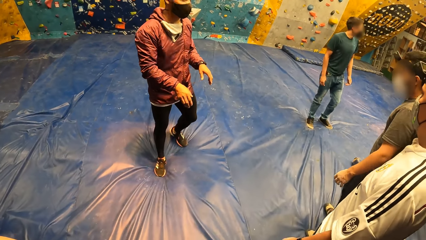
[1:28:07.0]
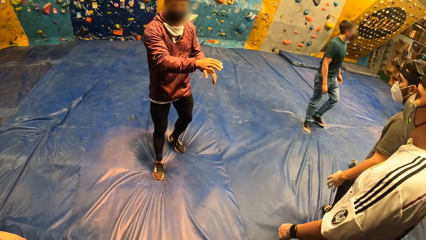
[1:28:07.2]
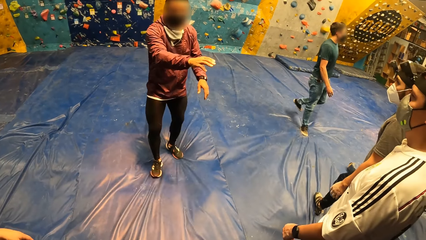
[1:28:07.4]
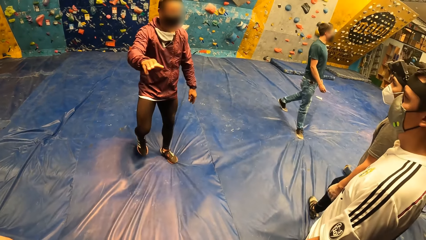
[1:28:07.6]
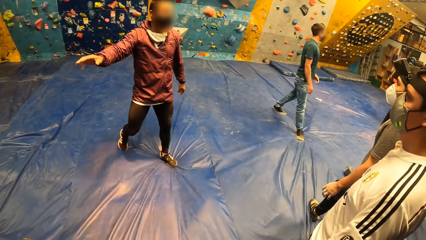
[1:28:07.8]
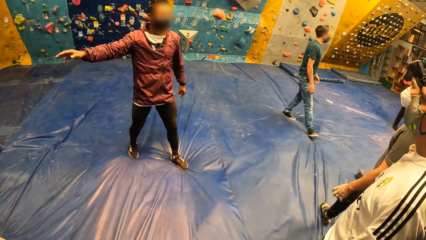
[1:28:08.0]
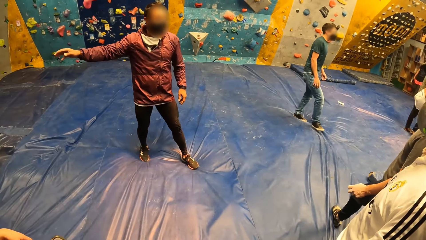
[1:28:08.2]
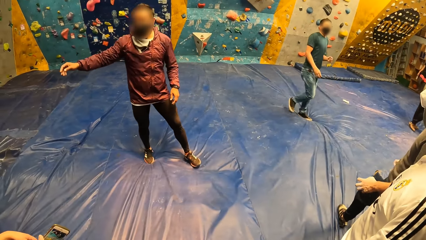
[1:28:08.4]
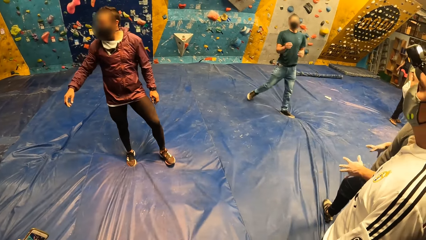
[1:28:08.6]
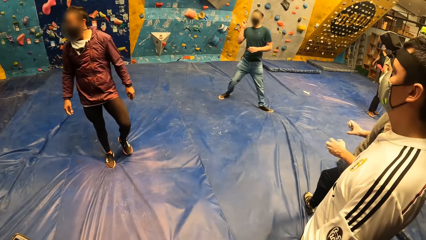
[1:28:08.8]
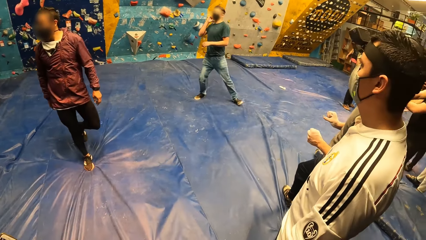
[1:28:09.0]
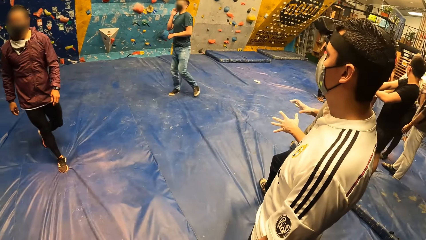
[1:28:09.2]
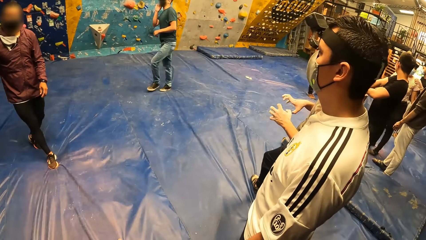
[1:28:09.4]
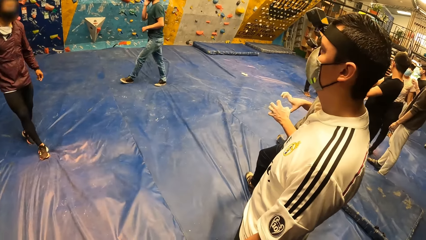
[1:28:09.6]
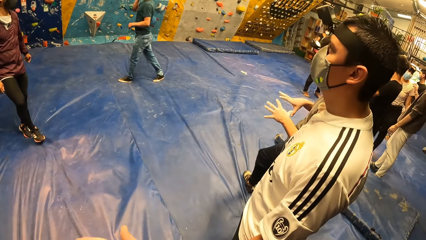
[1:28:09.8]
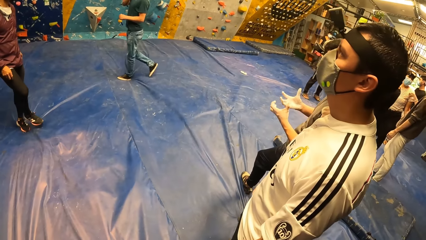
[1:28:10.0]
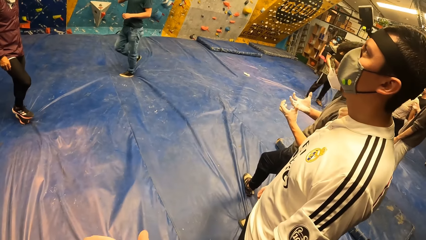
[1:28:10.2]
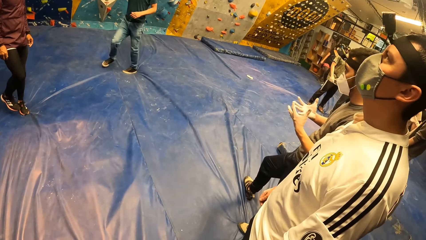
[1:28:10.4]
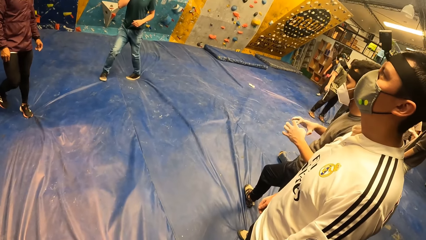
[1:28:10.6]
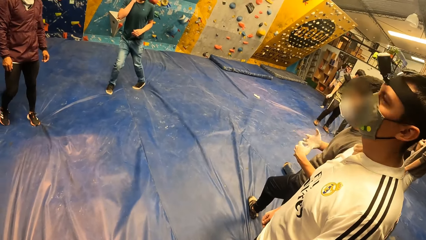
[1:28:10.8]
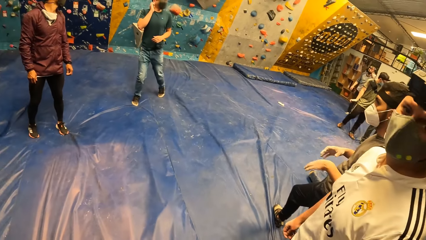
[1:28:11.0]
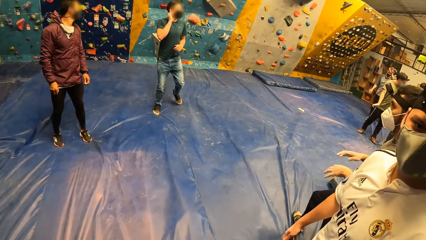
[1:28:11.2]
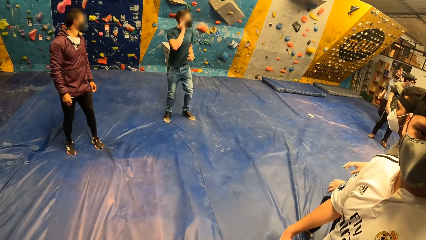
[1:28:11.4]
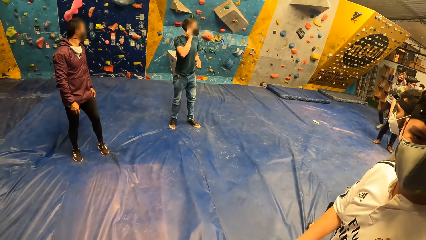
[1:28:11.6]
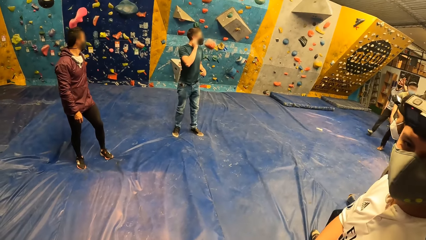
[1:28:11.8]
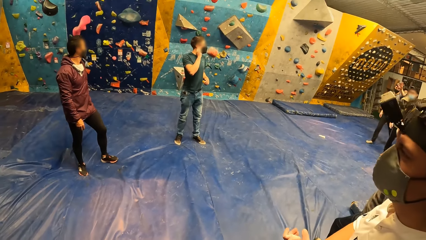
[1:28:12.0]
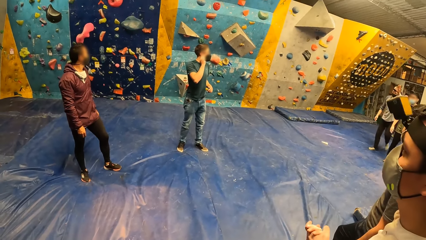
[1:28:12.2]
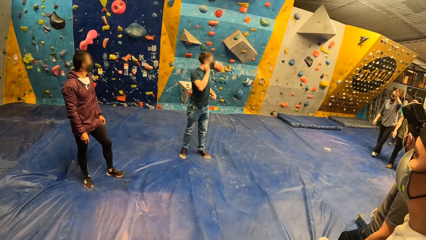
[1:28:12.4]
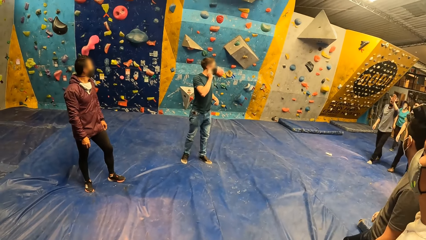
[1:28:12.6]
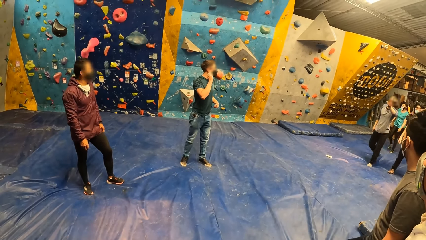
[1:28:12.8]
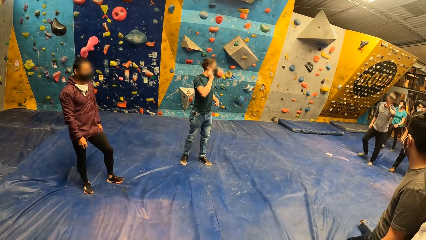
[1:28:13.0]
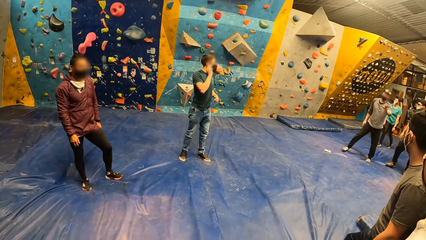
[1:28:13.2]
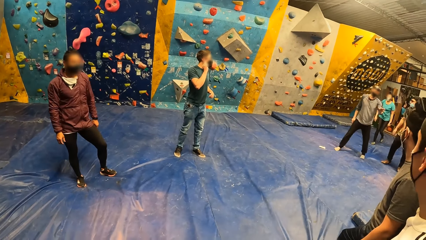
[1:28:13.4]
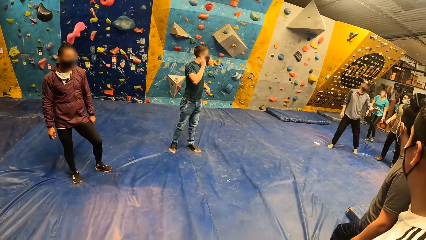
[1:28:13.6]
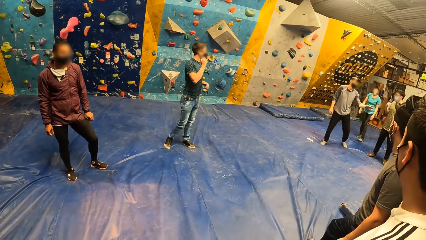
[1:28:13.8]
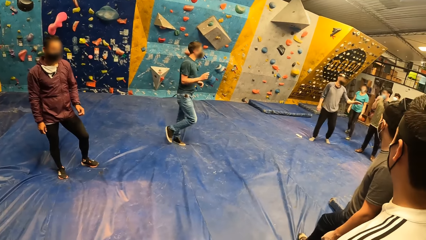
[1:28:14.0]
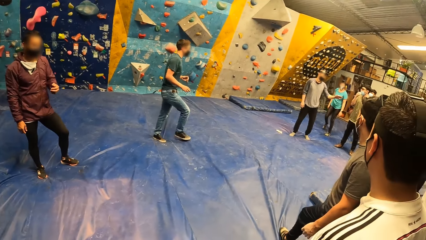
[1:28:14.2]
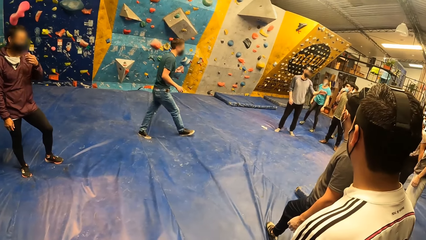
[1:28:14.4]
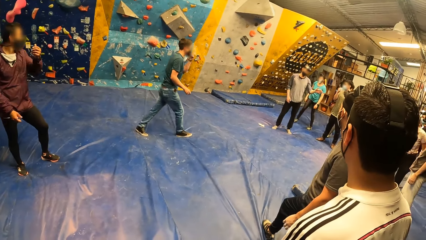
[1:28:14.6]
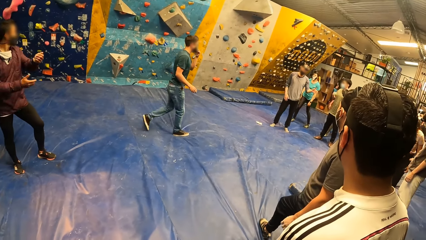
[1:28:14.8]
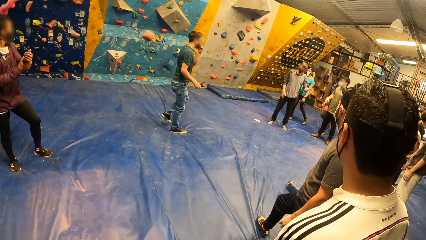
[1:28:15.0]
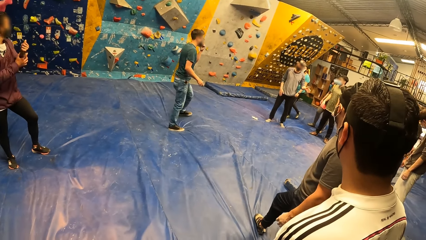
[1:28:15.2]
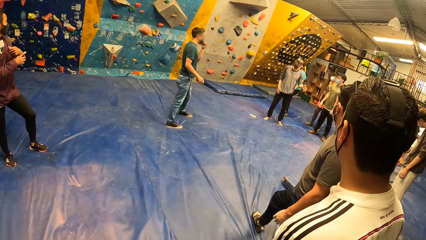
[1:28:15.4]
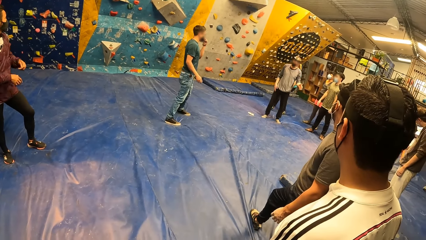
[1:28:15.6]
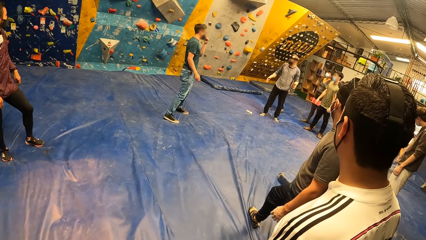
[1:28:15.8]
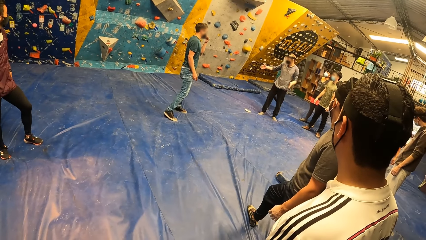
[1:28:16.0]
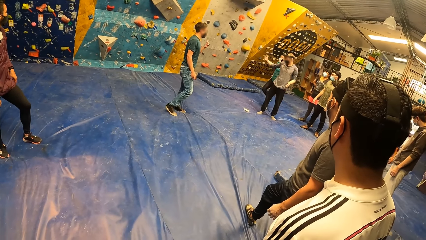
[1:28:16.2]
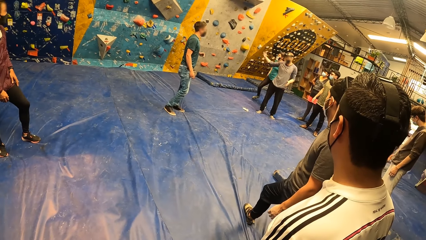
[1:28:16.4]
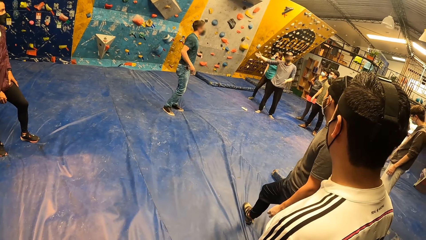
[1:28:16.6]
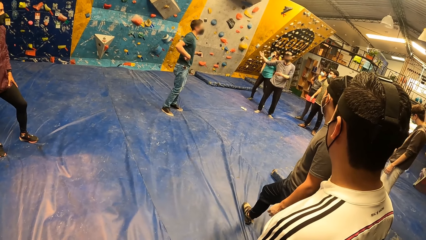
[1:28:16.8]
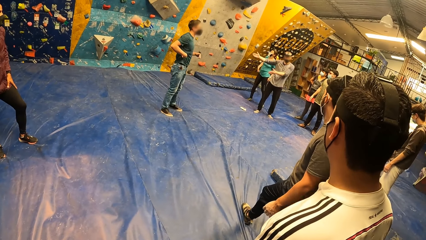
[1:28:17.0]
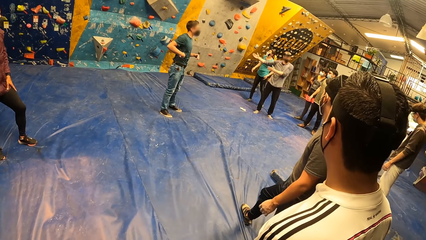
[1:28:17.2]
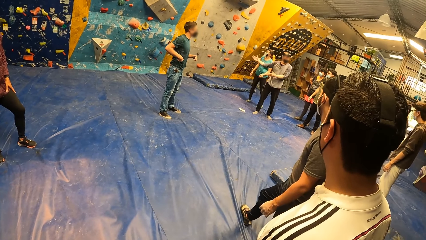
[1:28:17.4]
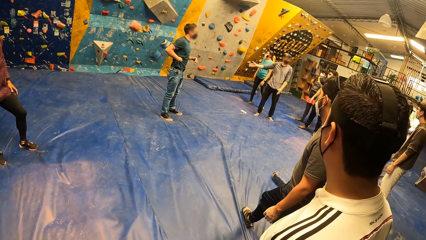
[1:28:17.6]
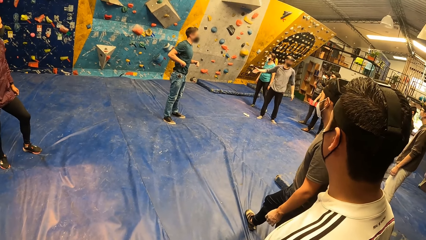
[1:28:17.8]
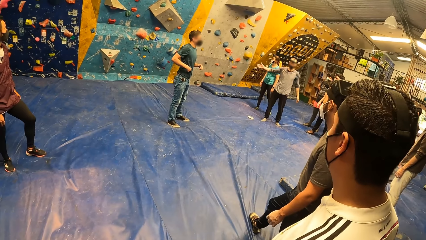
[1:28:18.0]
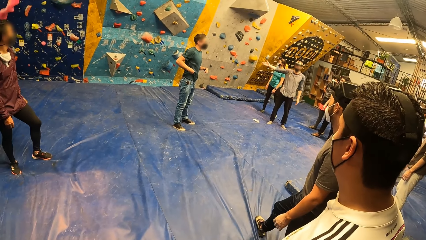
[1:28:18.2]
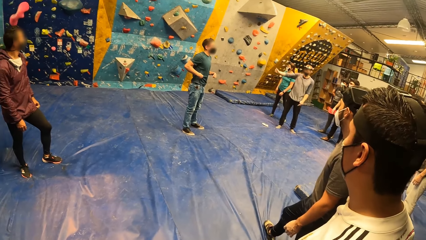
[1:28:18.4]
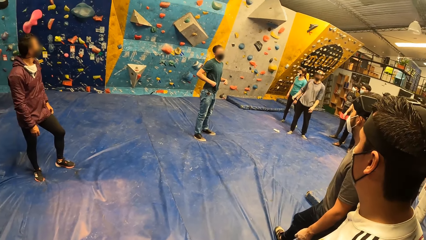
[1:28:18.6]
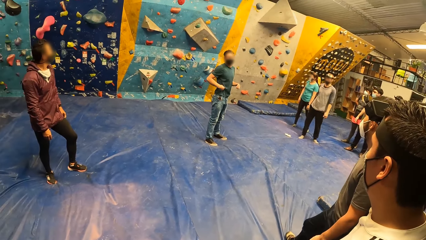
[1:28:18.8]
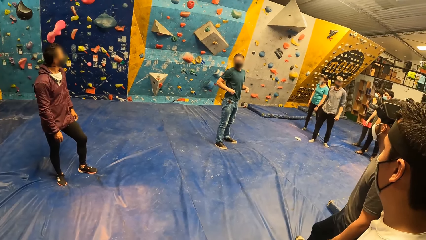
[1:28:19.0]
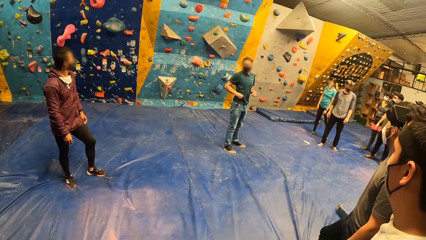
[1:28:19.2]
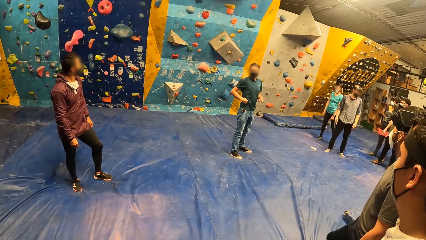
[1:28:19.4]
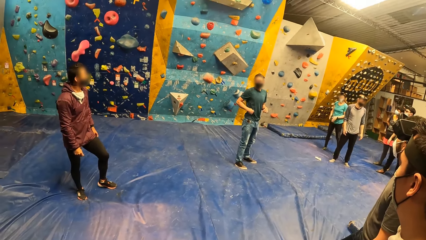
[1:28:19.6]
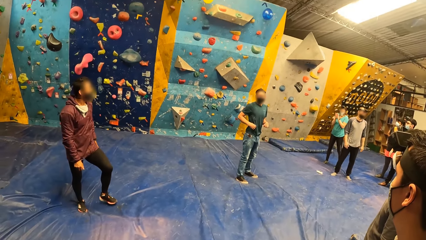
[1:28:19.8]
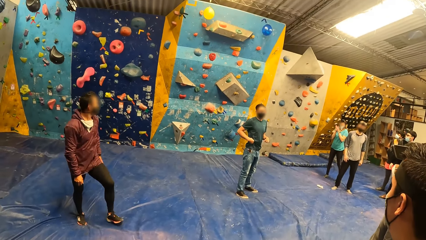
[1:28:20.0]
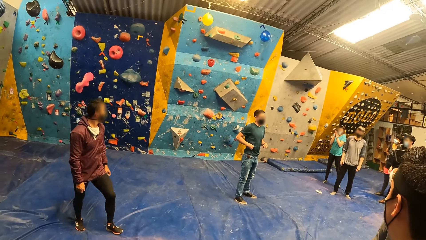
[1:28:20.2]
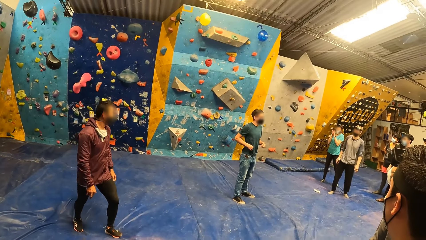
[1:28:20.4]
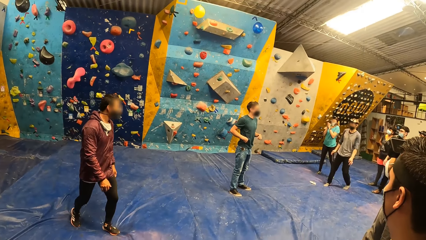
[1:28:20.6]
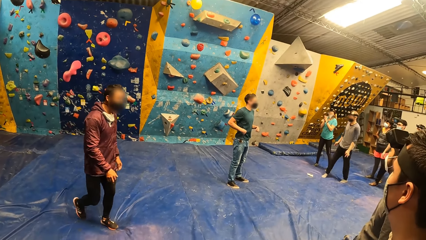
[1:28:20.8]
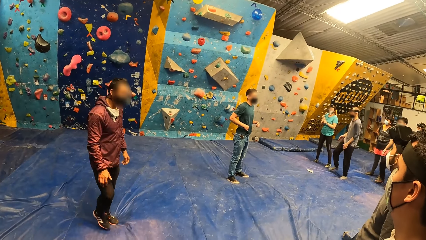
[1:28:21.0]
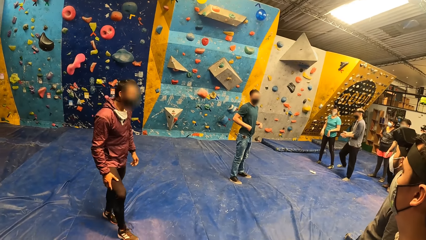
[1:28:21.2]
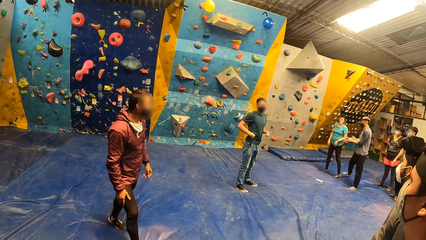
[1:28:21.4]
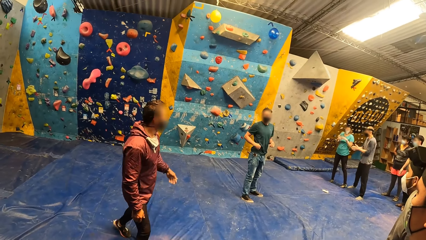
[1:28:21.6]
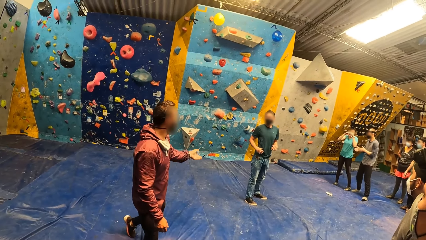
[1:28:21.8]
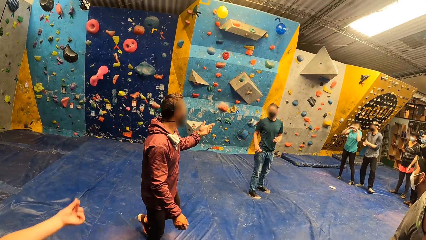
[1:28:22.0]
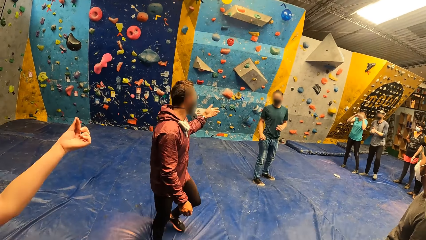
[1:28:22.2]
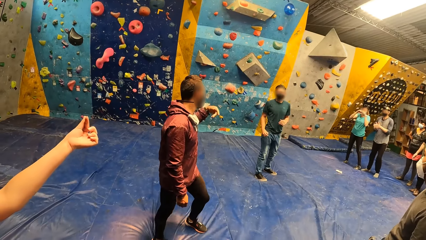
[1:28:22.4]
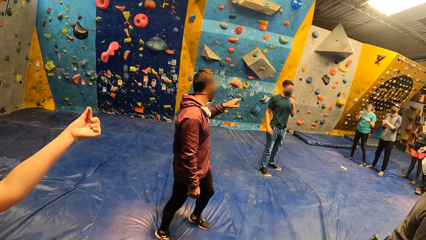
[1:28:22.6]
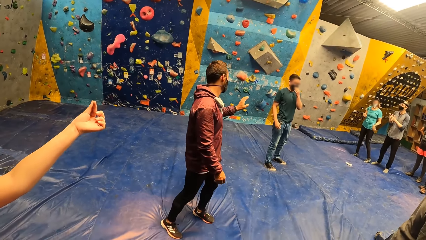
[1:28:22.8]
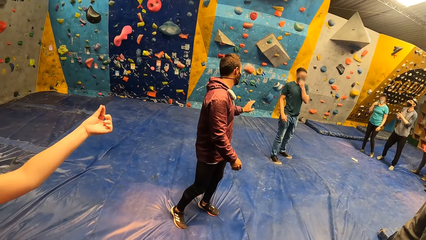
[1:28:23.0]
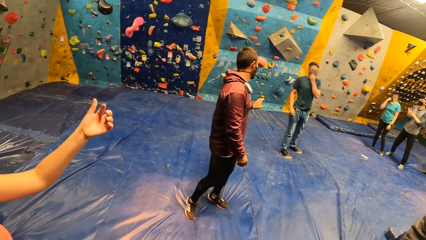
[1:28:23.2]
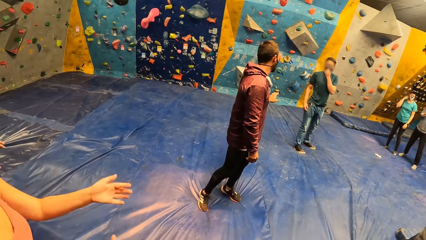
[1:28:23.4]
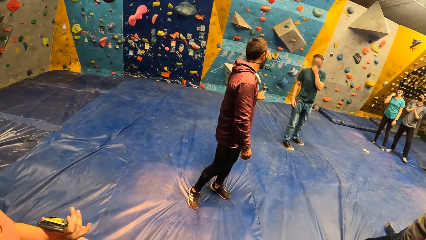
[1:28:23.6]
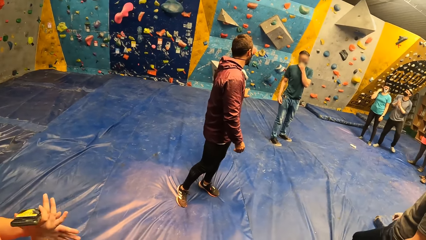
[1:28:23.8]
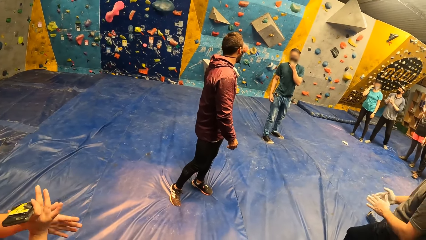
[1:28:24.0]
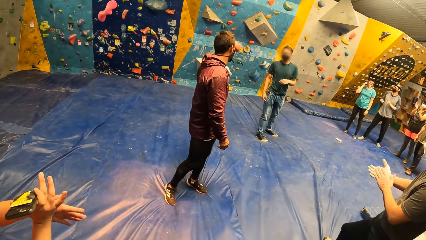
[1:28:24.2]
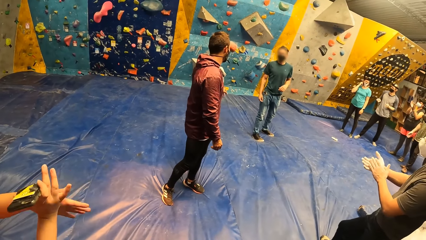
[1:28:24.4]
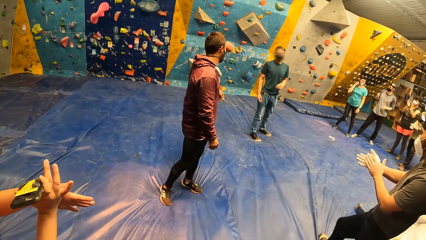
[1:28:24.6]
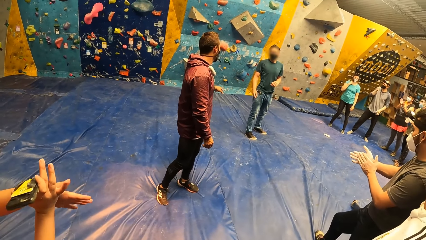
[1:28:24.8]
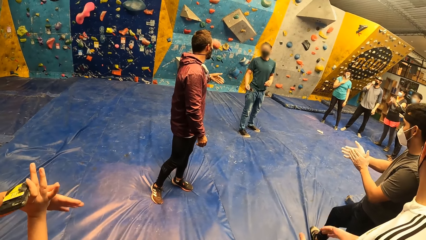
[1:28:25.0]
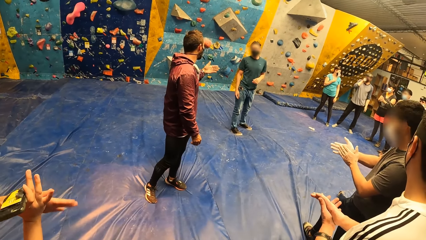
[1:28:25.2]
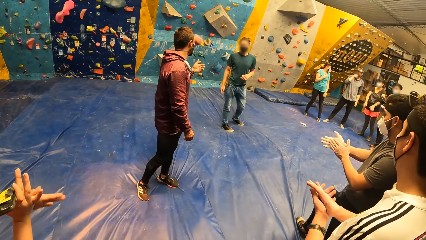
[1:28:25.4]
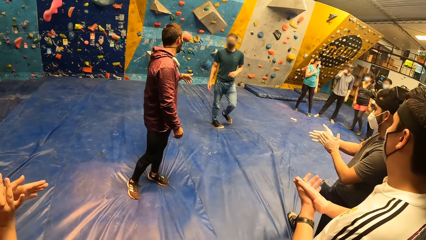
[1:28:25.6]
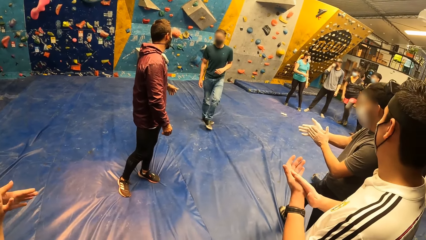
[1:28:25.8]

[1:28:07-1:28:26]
The instructor addresses the camera wearer and others. The man stretches the fingers of both hands. The woman gestures with her right hand. The woman claps both hands. The man claps both hands.
